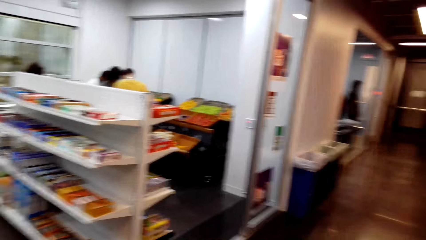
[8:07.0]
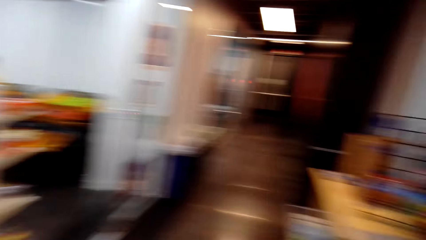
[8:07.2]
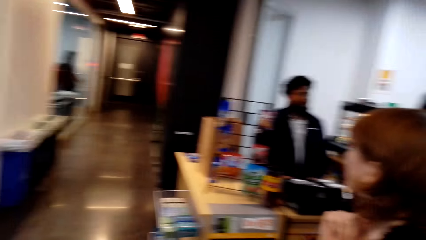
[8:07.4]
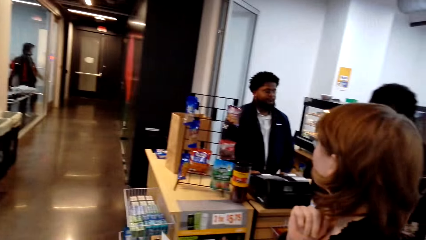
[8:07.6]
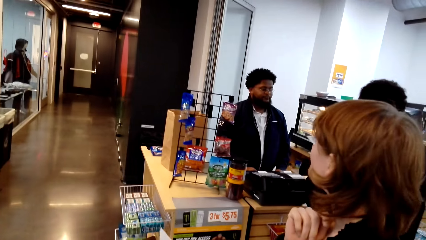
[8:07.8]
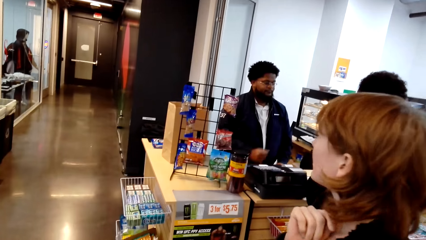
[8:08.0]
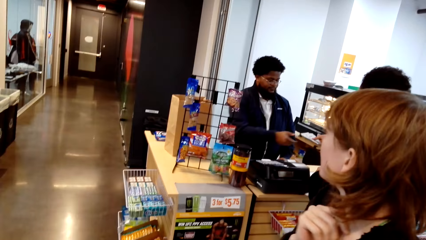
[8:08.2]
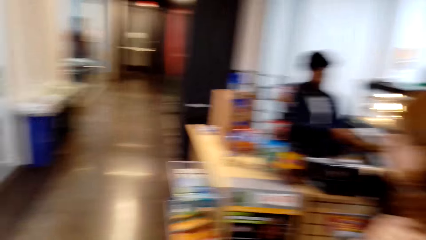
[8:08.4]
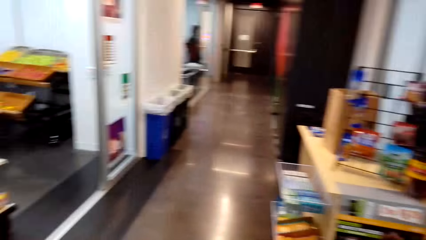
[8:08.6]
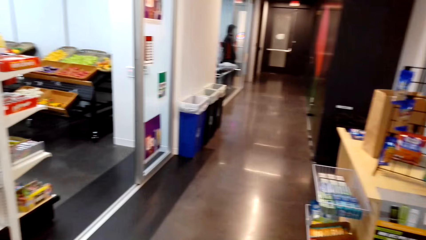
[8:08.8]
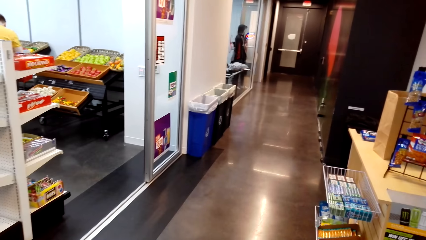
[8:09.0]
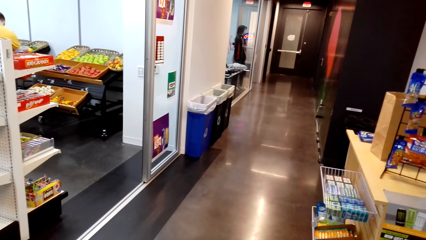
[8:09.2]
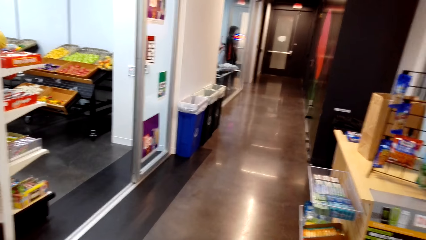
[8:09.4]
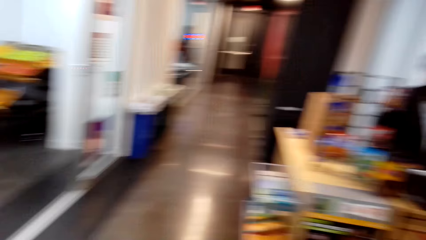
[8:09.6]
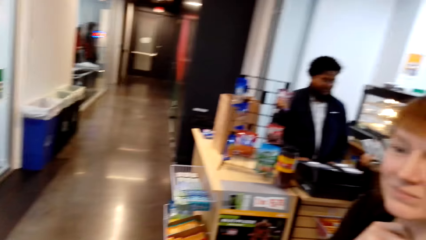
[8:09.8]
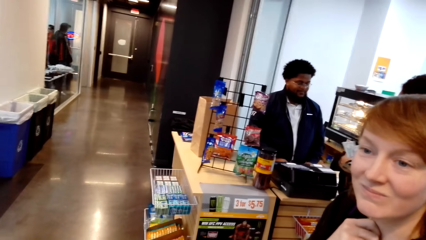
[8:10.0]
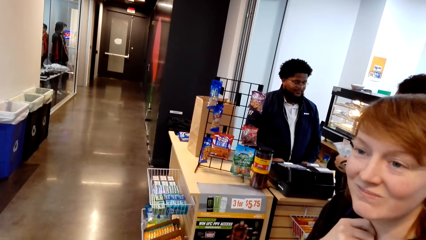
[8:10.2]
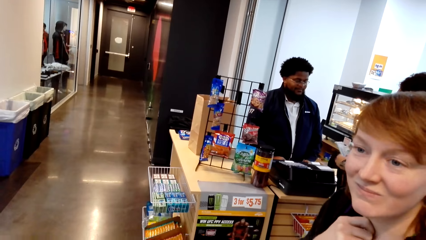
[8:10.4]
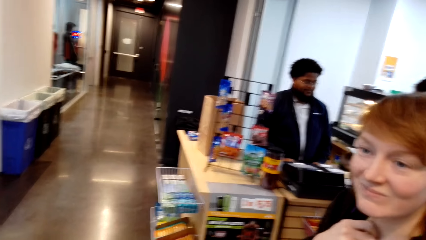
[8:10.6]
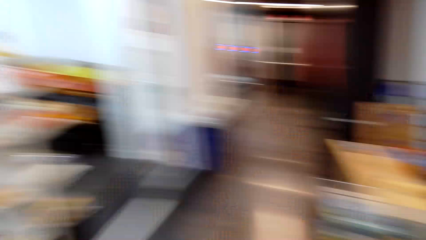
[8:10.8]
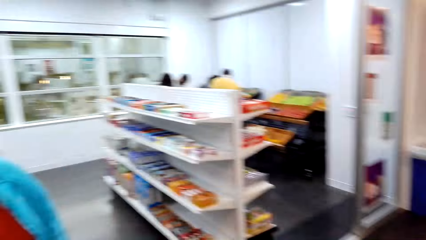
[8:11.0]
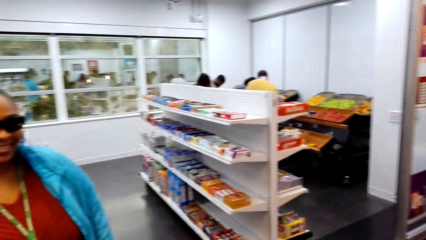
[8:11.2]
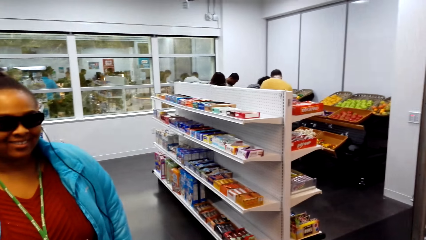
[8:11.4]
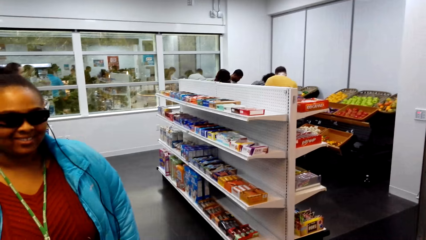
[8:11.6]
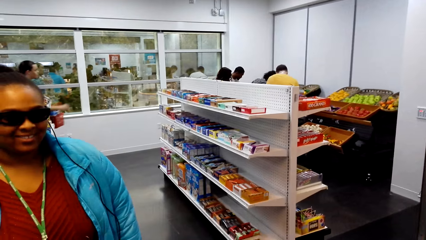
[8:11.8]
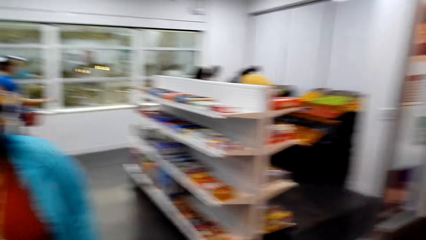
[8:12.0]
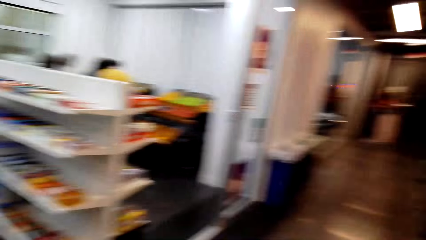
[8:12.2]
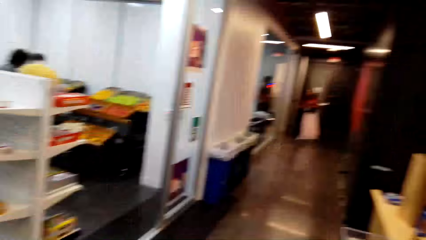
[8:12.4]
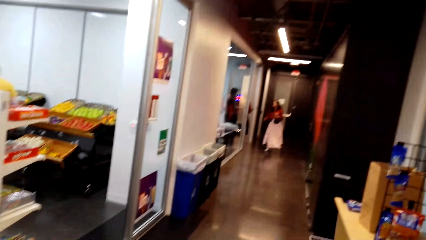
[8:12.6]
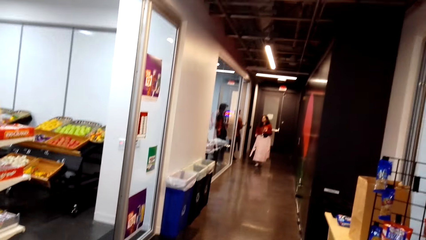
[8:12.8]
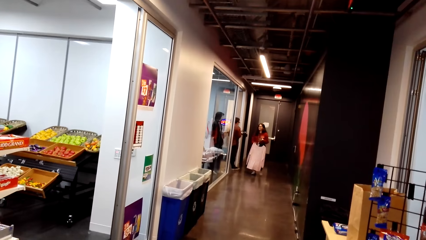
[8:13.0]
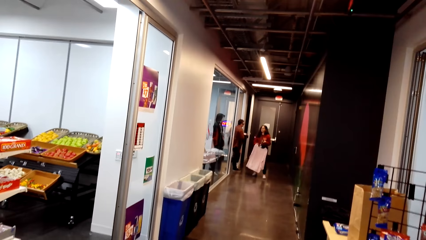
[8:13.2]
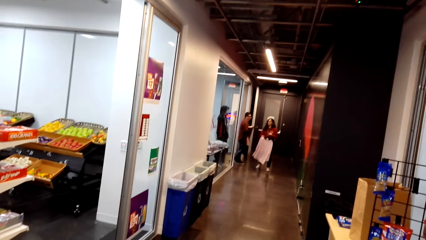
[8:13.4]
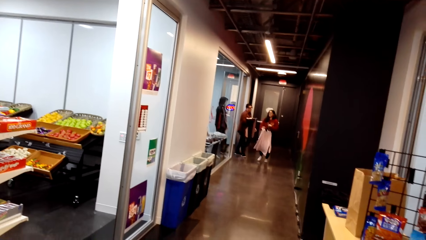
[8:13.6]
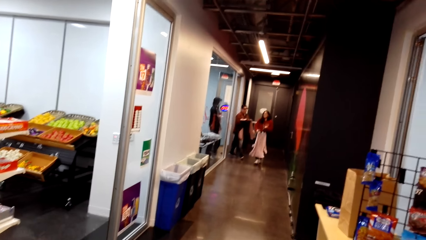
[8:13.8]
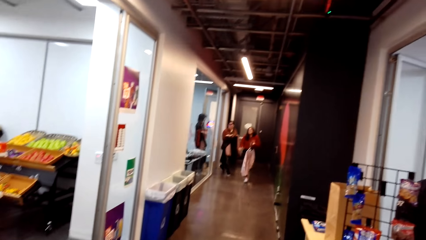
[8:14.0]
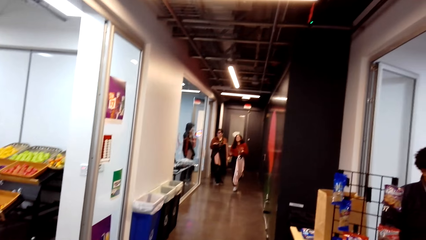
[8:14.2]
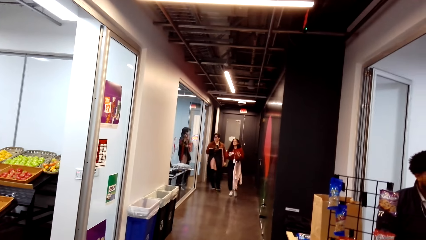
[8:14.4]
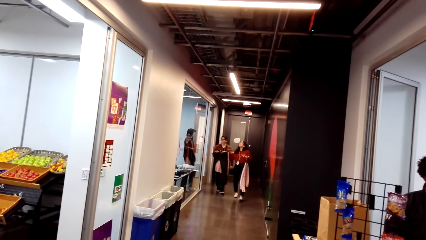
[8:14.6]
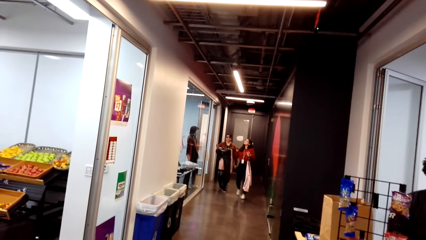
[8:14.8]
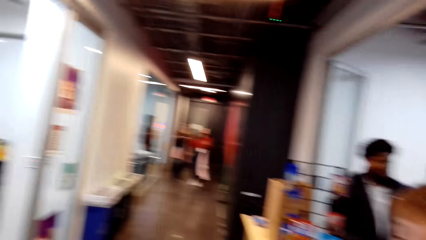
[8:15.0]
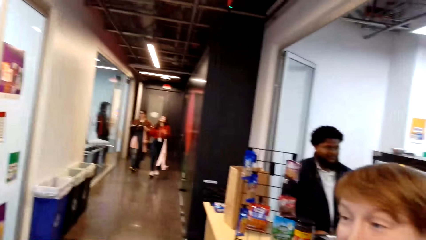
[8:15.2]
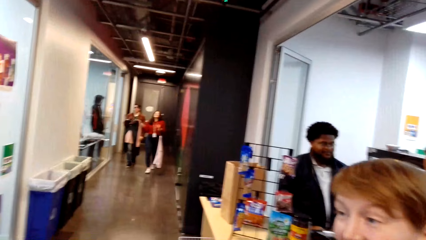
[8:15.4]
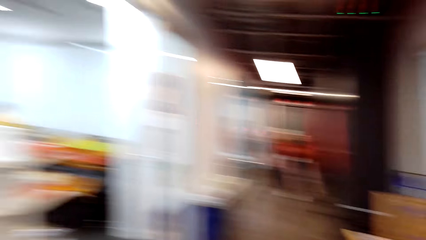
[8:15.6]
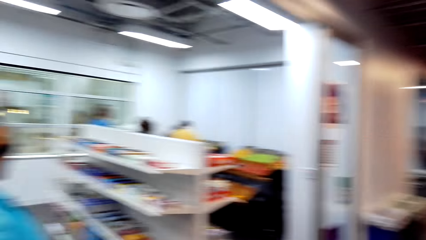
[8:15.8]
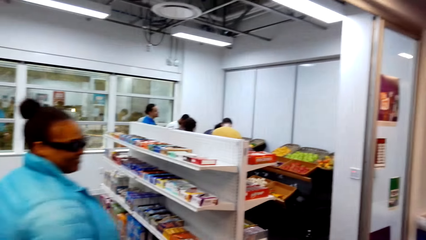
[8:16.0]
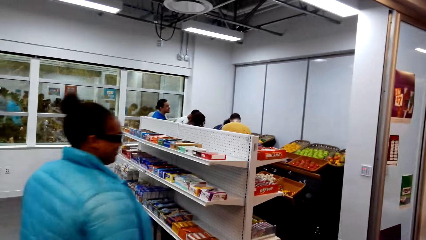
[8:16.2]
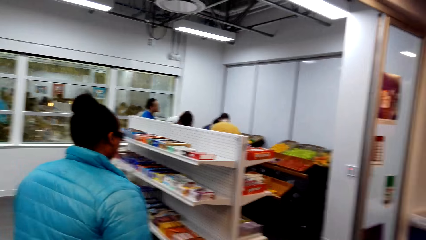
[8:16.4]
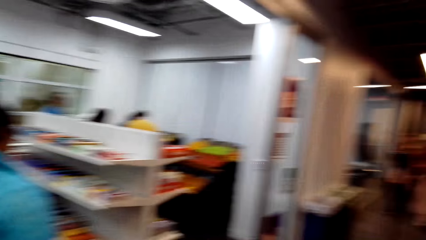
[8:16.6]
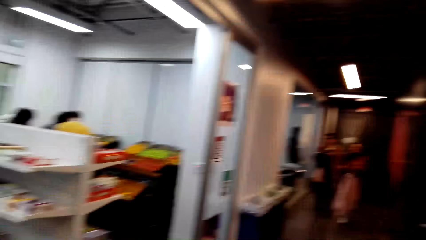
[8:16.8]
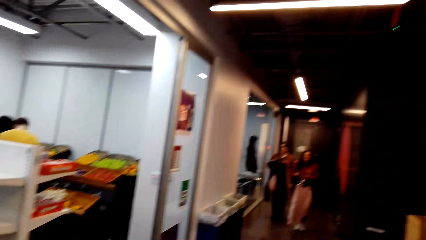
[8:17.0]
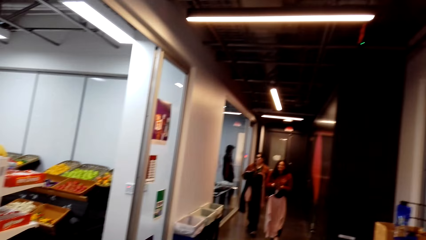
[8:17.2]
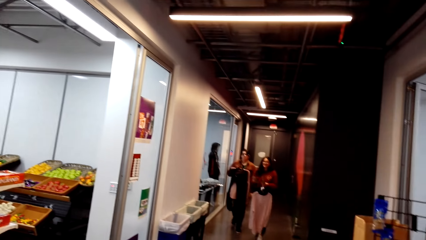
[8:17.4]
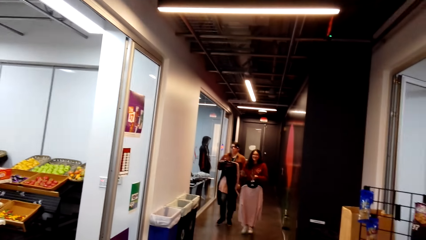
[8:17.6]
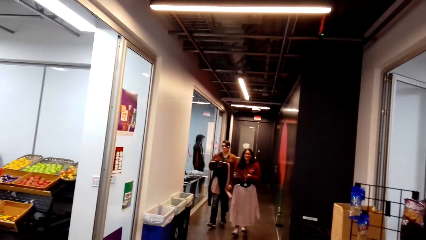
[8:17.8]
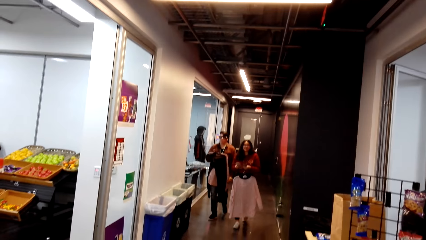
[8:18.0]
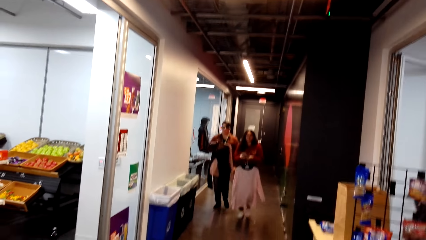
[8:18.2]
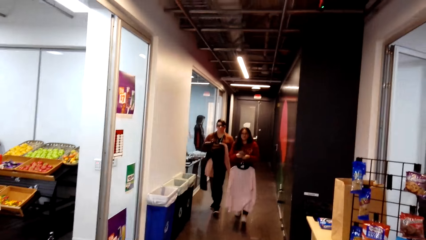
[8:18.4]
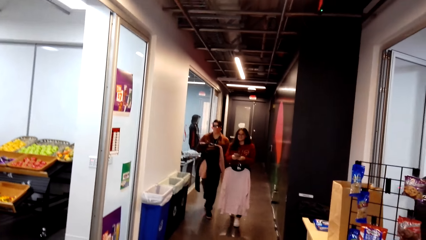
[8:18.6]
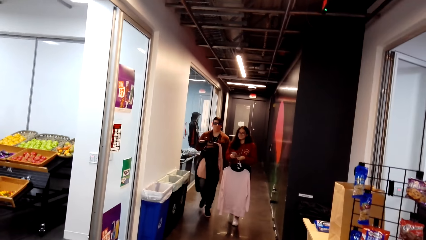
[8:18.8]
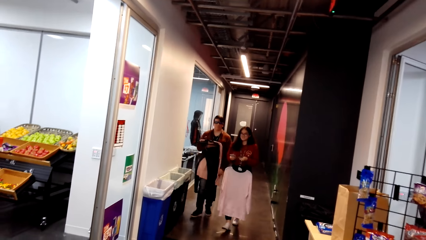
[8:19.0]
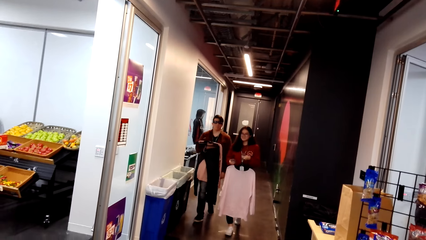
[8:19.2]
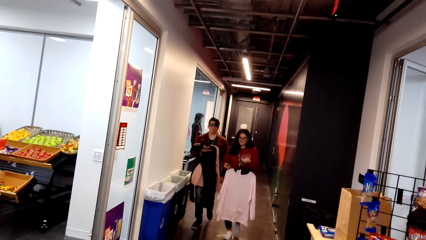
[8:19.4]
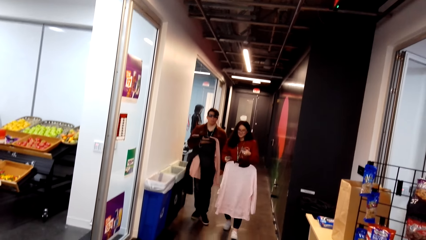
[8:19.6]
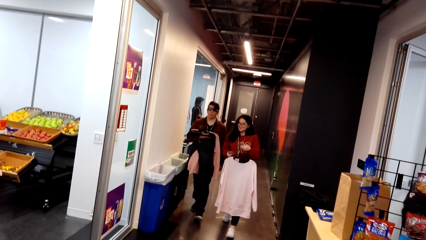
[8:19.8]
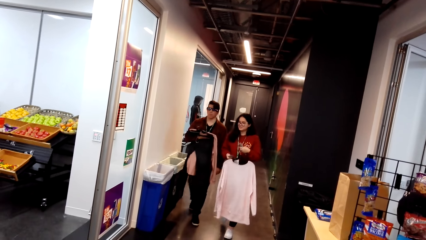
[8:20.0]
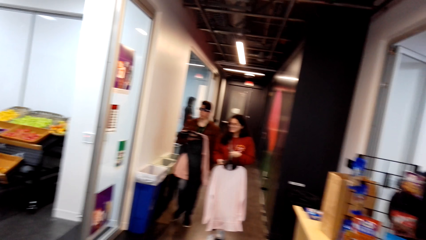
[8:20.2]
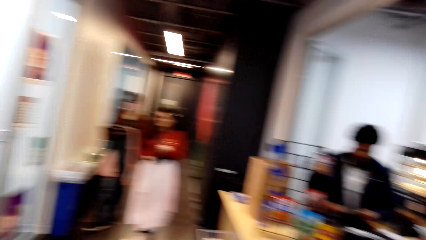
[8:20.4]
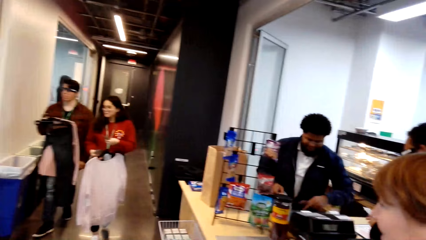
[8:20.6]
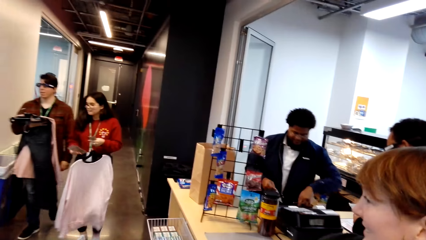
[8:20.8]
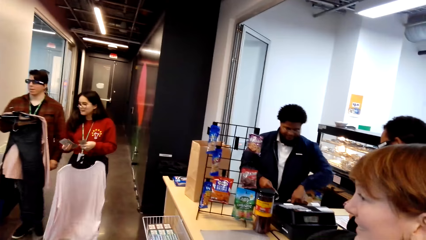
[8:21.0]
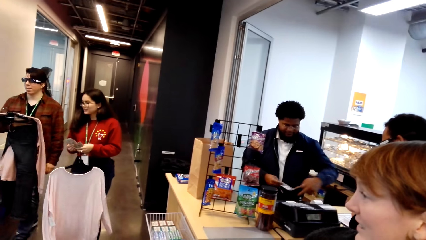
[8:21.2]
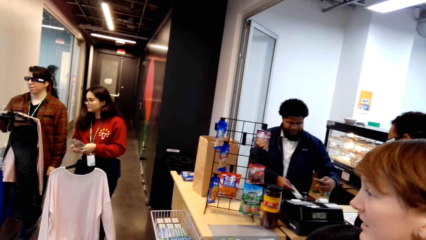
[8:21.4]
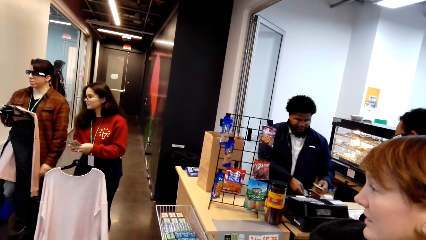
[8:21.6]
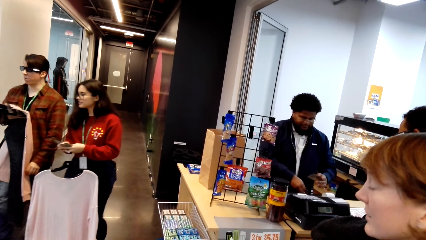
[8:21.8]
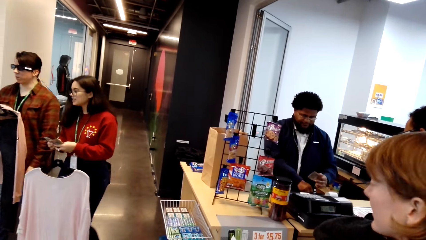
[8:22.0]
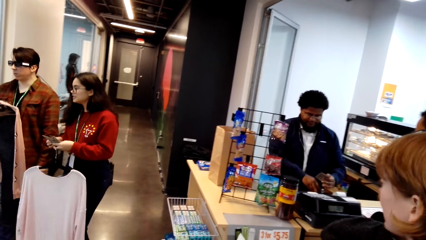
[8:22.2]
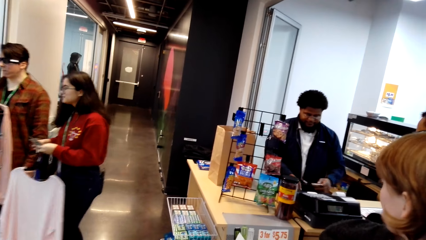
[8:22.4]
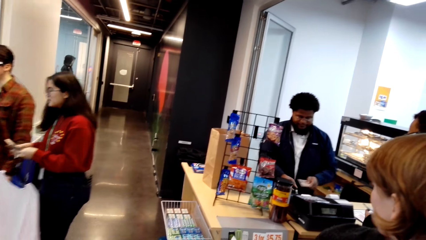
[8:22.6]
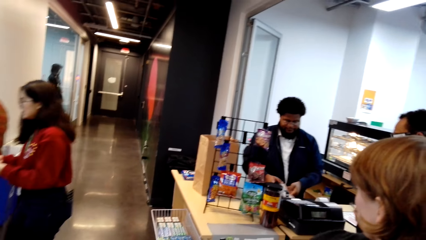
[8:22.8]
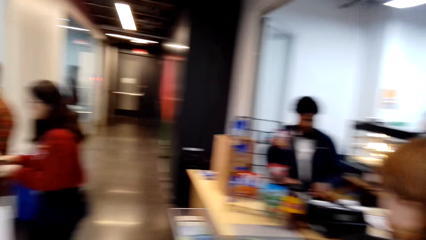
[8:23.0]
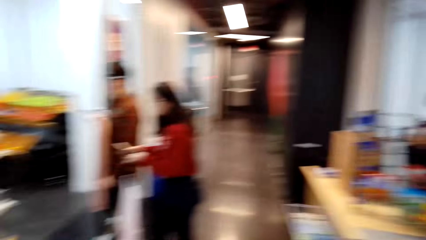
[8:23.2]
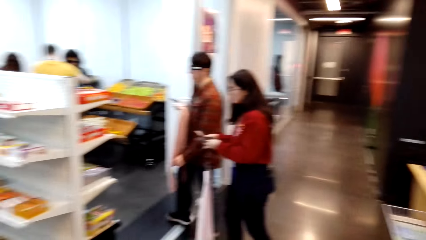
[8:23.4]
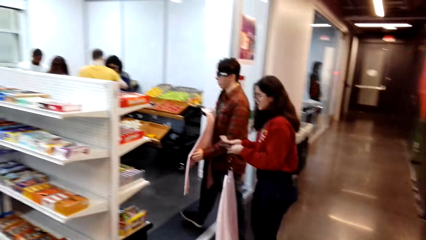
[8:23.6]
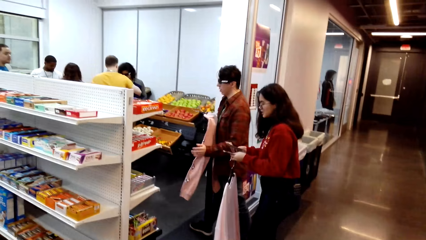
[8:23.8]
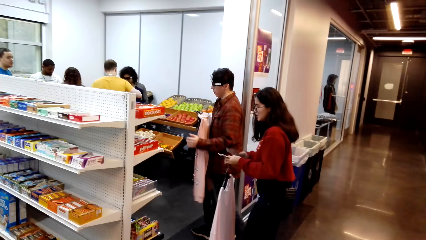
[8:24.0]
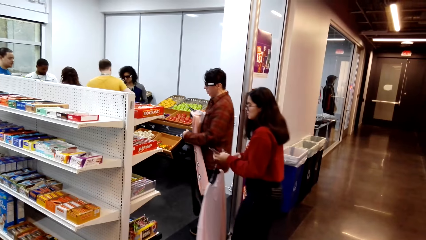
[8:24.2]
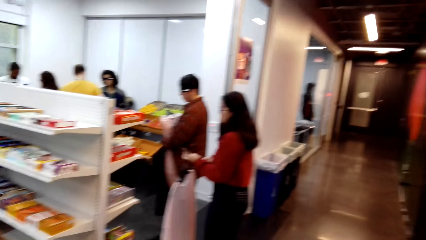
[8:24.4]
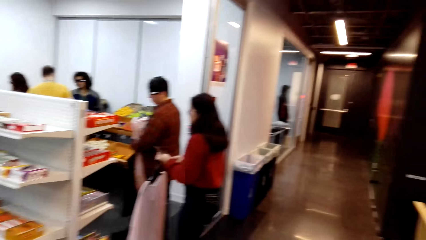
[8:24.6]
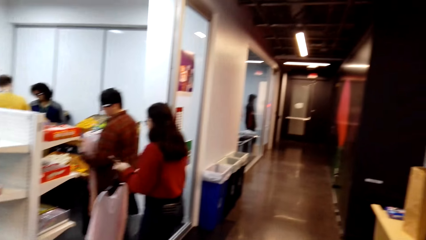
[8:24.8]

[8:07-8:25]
A lady talks with the camera wearer. The camera wearer looks around. They look around again.
